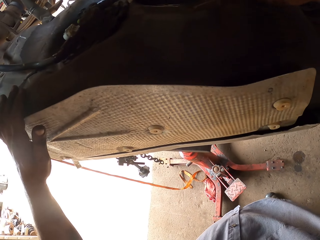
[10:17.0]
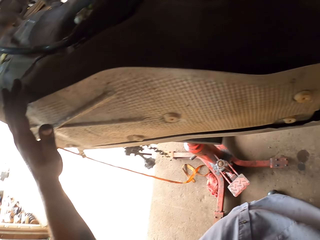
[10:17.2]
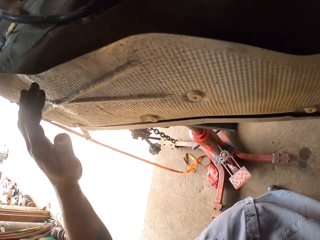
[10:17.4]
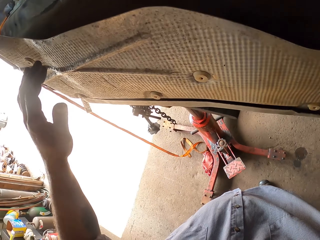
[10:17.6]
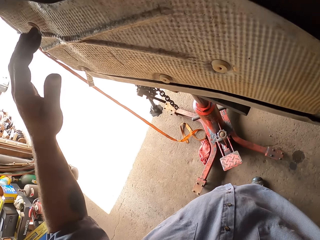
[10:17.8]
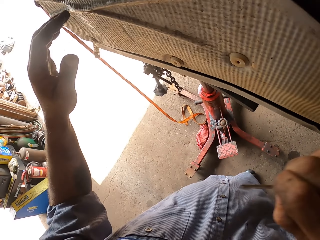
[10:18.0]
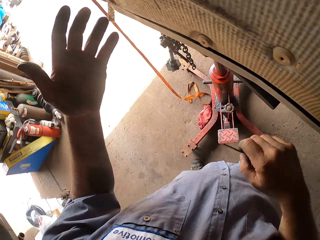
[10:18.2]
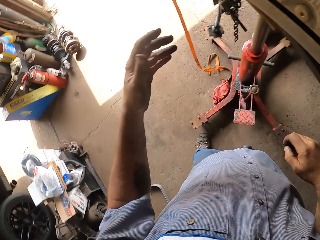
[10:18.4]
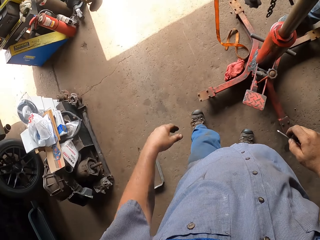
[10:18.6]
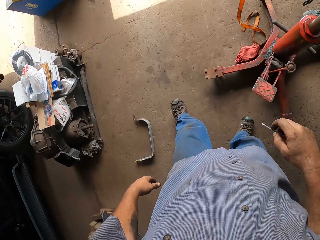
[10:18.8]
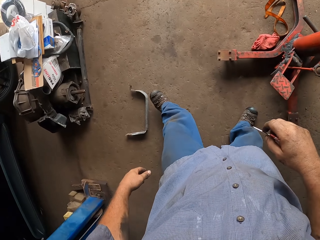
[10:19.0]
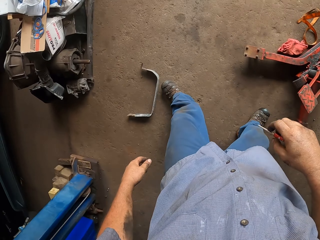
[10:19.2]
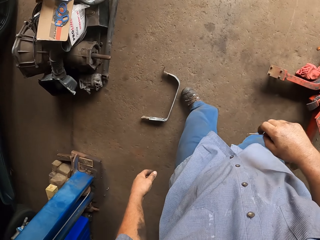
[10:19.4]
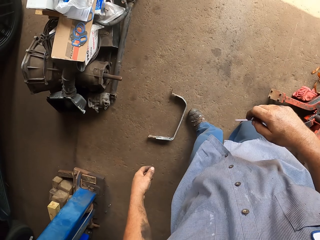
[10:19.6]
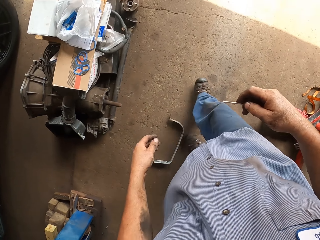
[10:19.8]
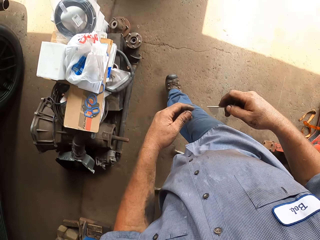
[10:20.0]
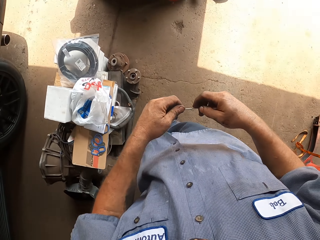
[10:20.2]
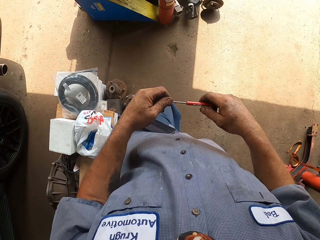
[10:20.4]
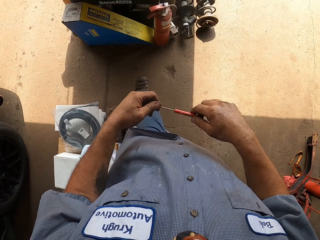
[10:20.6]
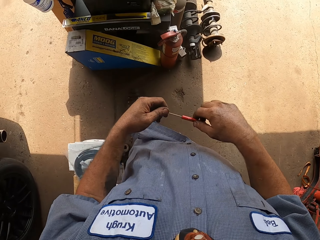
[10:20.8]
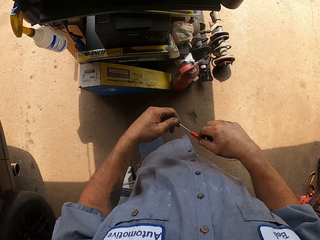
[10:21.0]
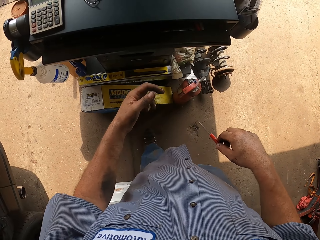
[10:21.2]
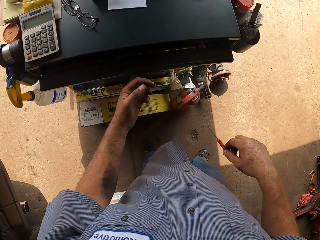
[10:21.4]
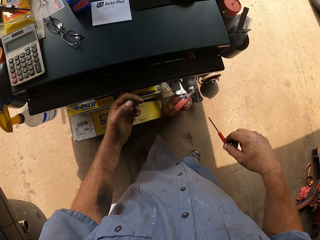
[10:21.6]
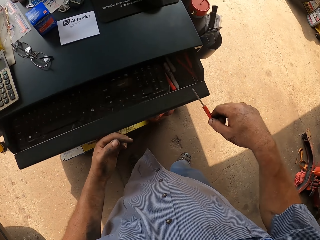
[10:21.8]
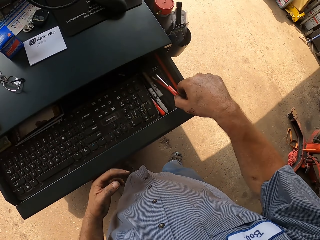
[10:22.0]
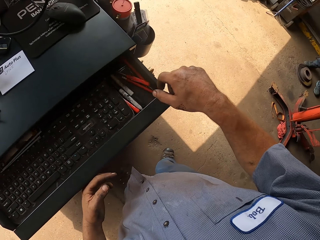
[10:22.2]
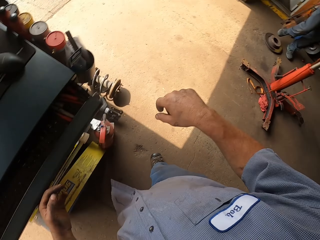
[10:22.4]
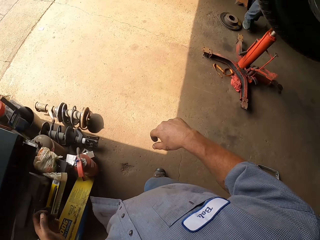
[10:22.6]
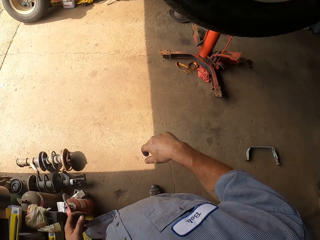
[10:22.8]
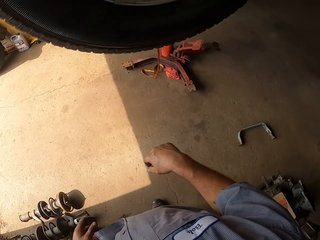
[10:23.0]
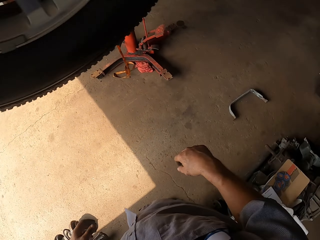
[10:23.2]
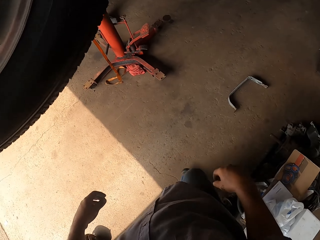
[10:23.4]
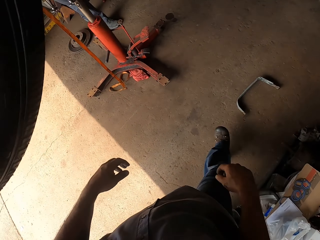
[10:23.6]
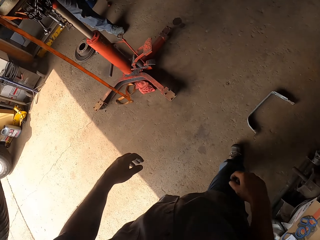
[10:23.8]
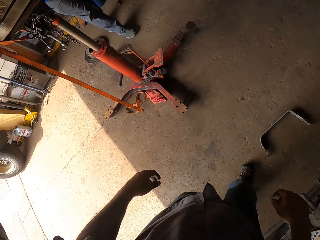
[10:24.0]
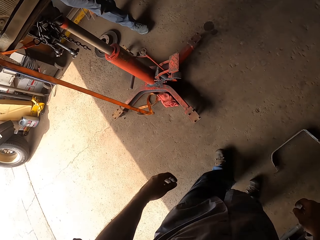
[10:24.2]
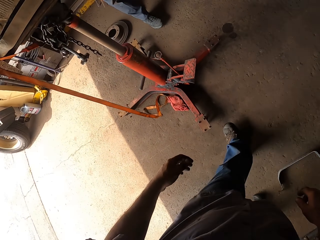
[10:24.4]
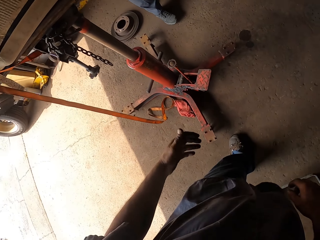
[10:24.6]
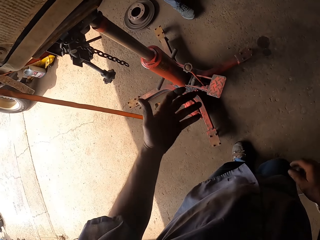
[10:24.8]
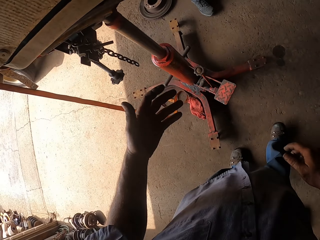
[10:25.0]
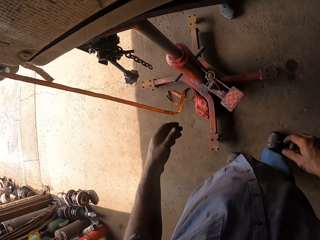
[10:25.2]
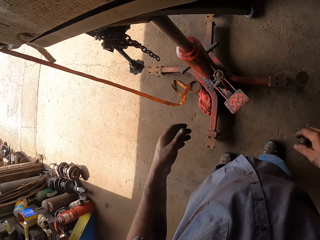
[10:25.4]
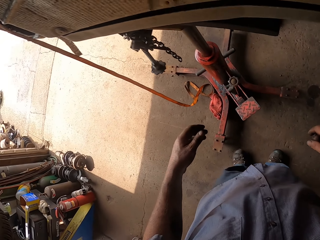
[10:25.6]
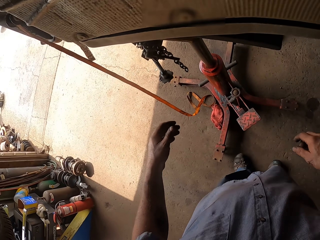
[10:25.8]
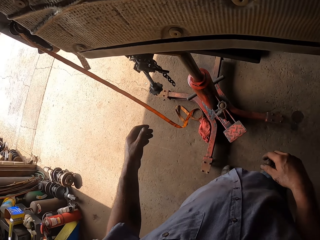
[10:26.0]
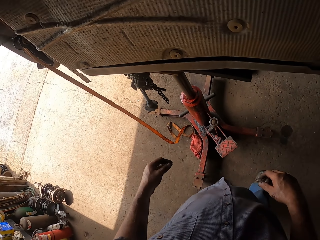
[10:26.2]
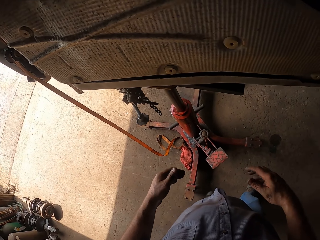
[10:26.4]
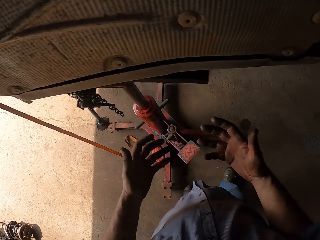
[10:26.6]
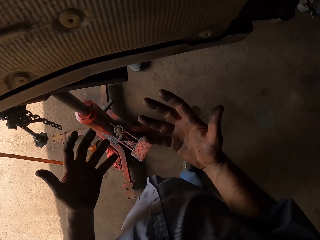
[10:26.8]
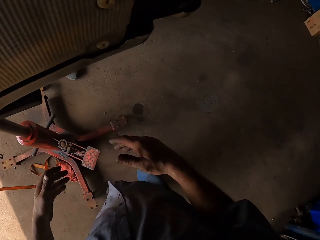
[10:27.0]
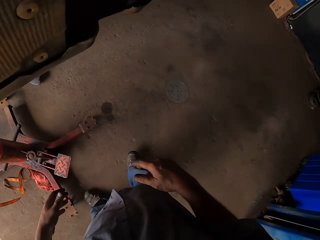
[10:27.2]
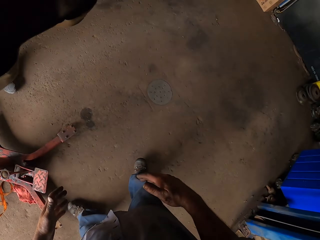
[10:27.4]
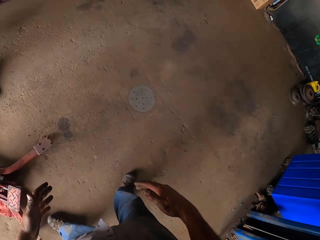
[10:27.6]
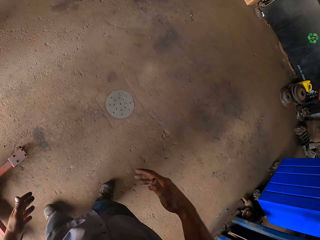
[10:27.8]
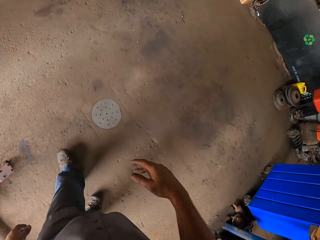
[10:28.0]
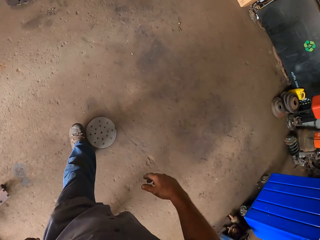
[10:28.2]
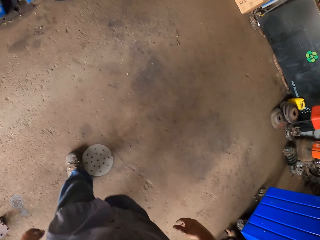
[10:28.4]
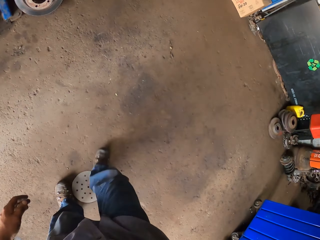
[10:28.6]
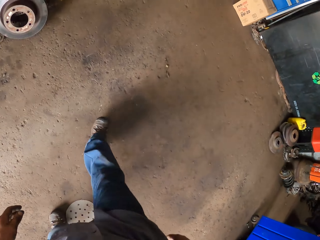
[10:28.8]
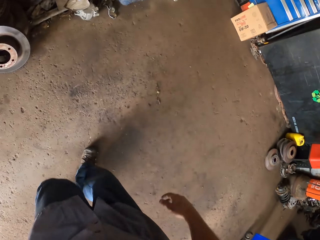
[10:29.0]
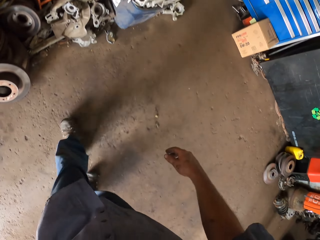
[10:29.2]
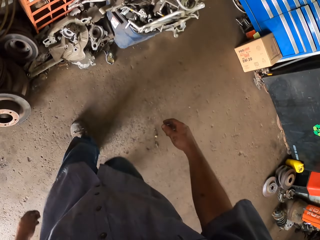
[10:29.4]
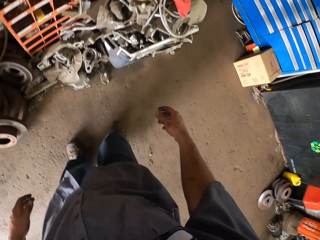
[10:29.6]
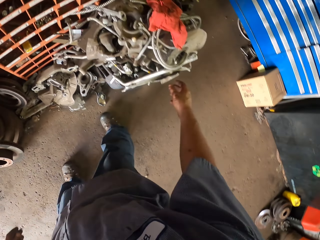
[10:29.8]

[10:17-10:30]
The camera wearer walks towards the drawer. He walks from the engine. He opens the drawer. He throws the pliers or screwdriver in the drawer. He closes the drawer. He walks from the drawer towards the car. He inspects his left hand. He stares at the floor. He inspects his hands. He walks towards the towel.

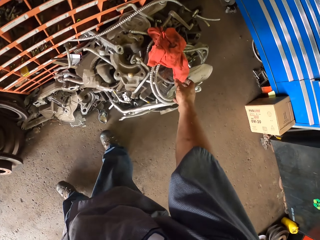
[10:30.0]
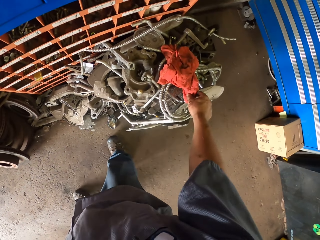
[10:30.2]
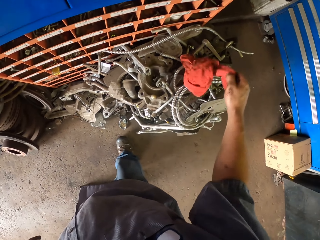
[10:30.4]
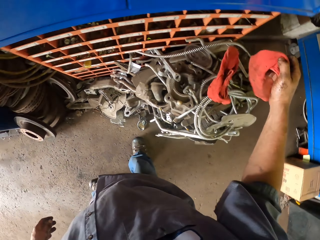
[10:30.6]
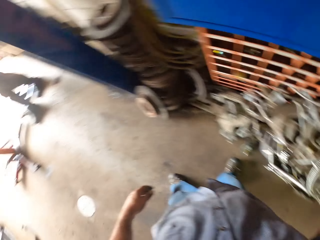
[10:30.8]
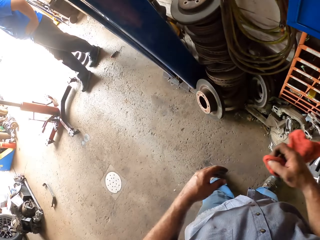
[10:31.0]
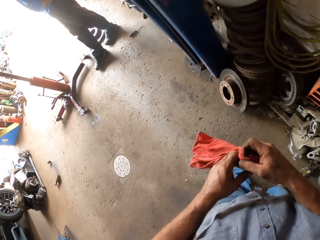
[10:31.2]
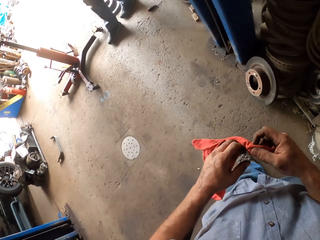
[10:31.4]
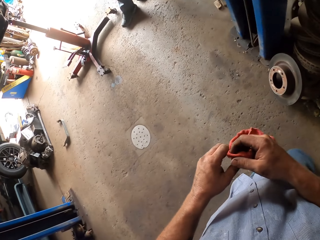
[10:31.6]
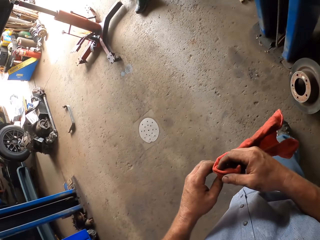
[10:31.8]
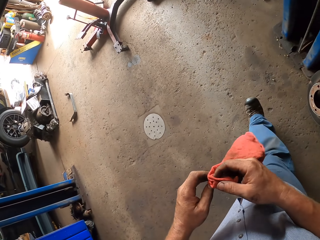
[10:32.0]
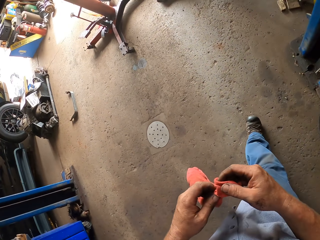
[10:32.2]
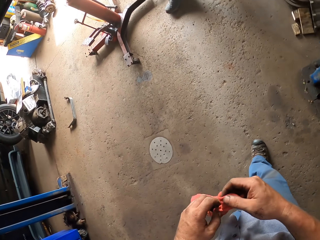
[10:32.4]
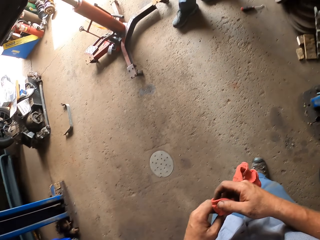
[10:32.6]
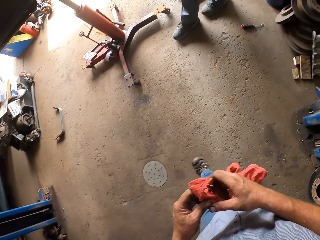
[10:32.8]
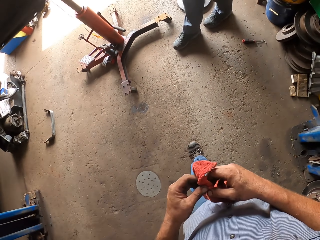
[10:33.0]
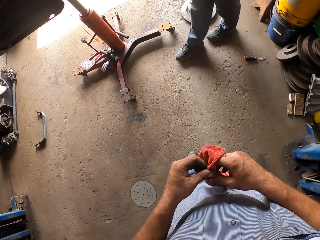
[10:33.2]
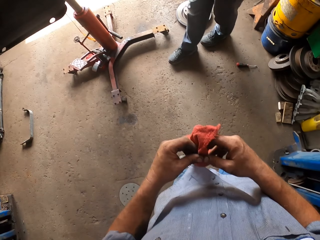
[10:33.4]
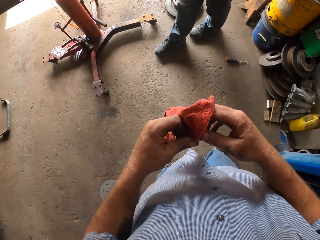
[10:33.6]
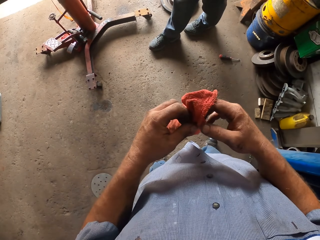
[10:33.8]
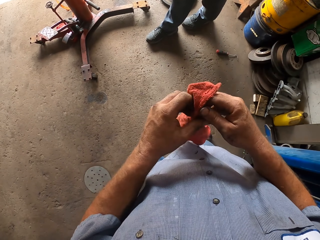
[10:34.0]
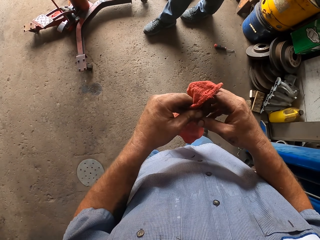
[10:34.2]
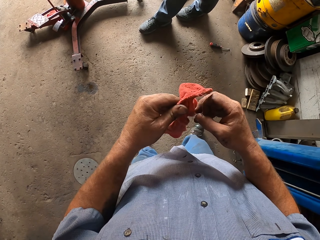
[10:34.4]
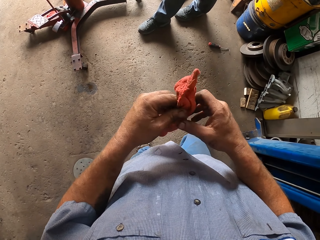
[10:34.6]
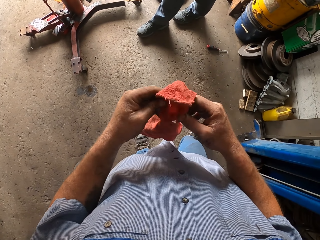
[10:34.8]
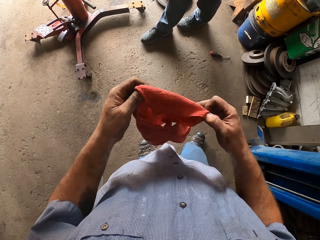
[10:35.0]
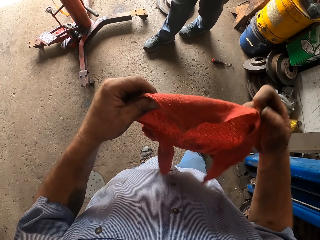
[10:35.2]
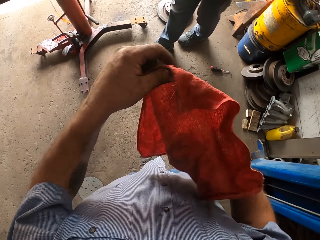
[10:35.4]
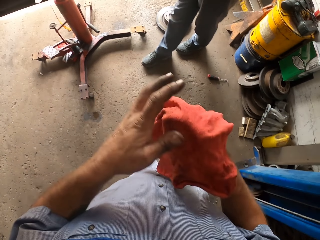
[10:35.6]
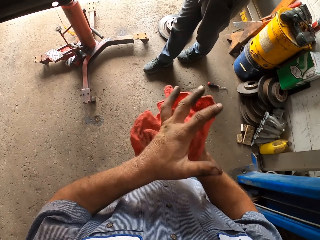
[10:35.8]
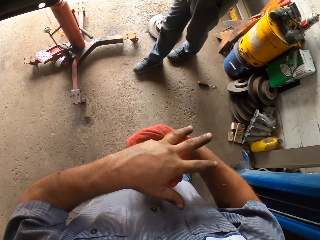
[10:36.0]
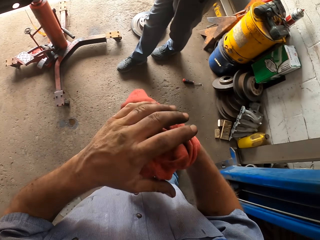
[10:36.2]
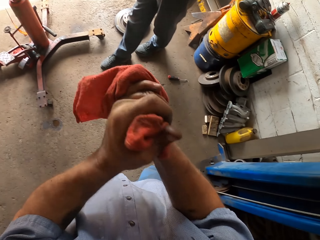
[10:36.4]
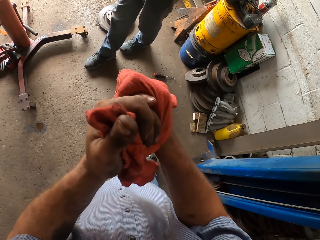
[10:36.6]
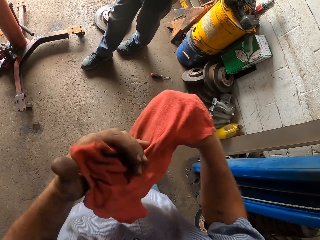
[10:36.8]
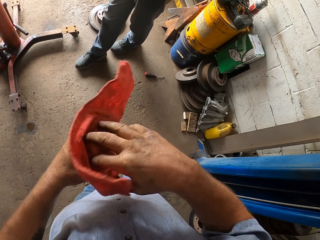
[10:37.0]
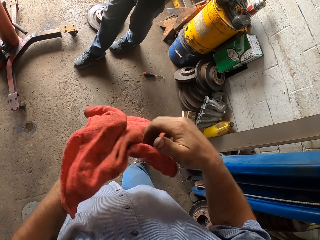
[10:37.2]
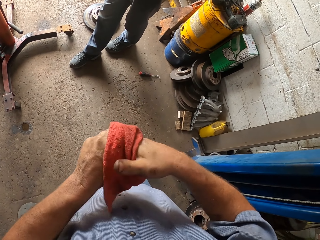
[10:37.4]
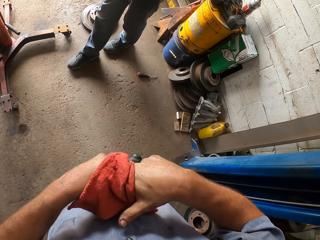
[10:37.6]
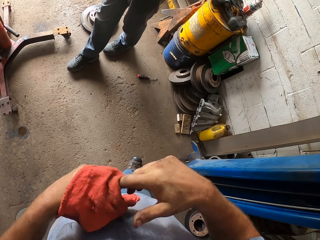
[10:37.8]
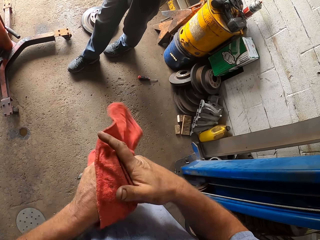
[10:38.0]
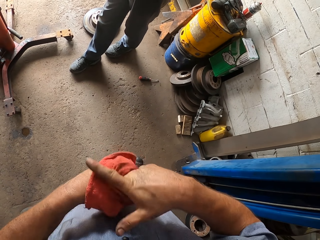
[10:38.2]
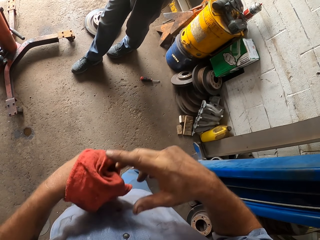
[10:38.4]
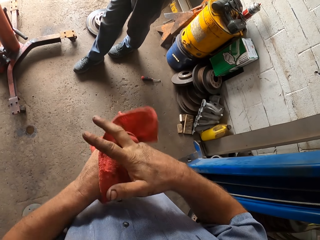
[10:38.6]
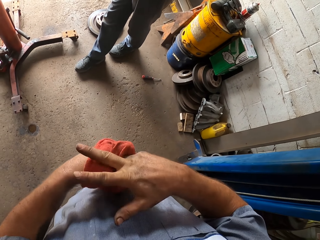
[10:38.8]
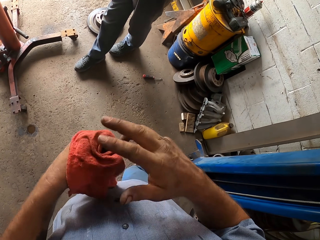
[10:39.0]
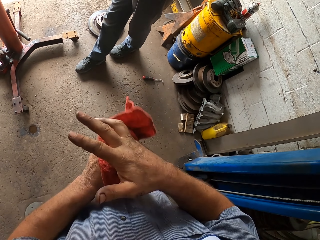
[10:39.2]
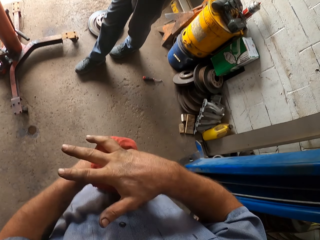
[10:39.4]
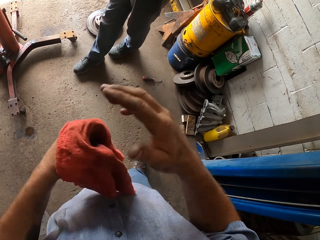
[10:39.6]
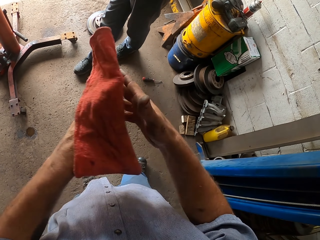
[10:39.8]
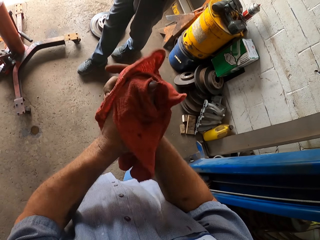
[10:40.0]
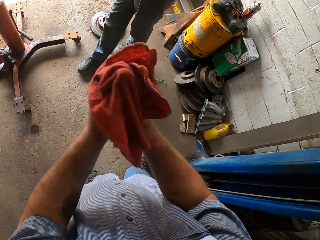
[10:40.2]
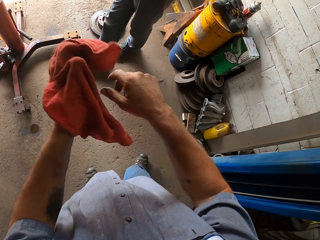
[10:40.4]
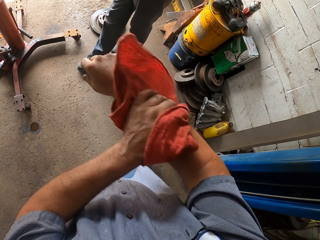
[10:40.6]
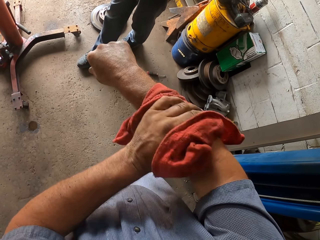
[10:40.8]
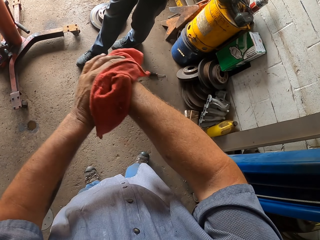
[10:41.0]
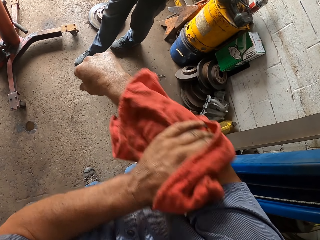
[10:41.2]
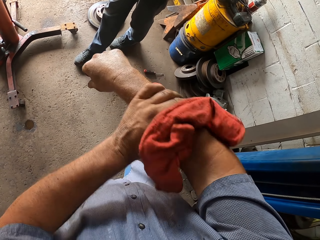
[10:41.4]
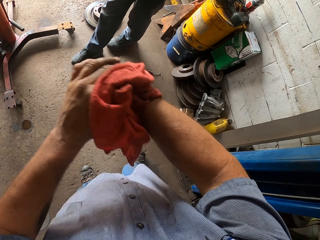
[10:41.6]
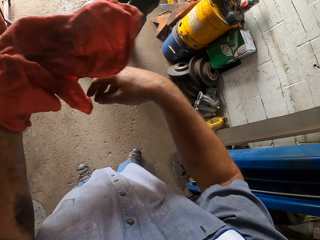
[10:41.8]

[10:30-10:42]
The camera wearer picks up the towel or rag. He walks towards a man. He straightens the towel. He opens up the rag. He stops walking. He wipes his hands with the towel. He wipes his hands on the rag.
